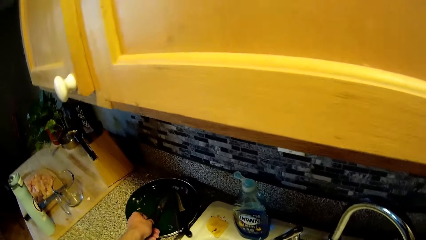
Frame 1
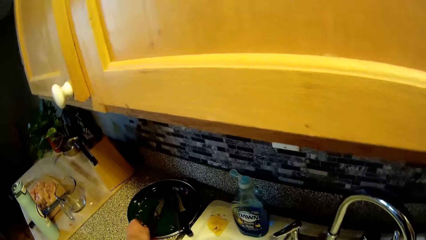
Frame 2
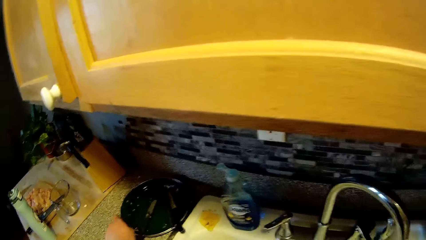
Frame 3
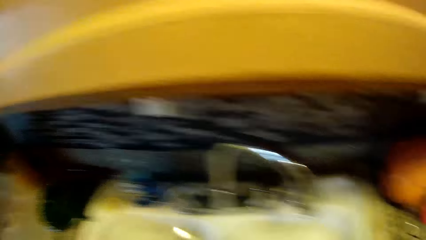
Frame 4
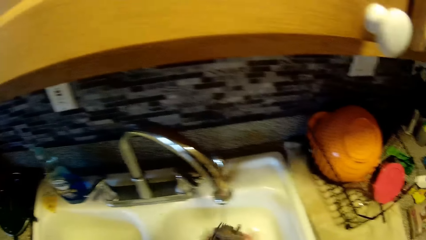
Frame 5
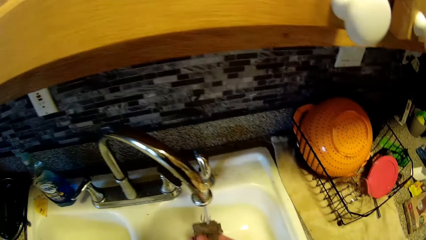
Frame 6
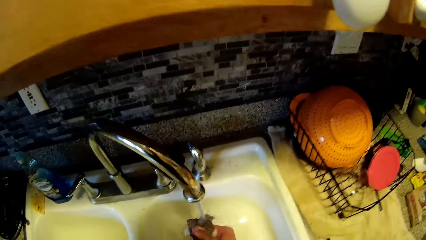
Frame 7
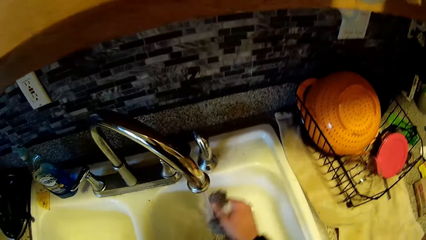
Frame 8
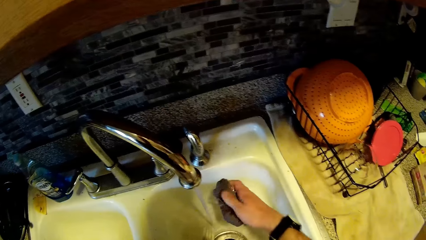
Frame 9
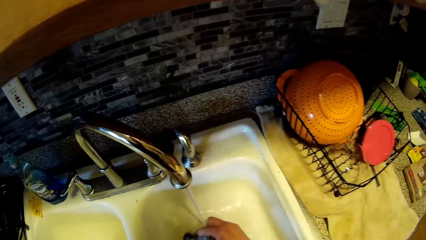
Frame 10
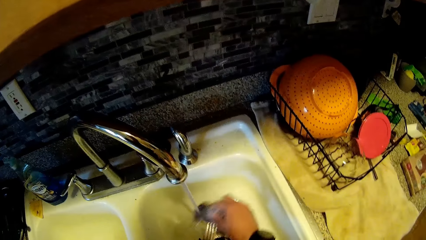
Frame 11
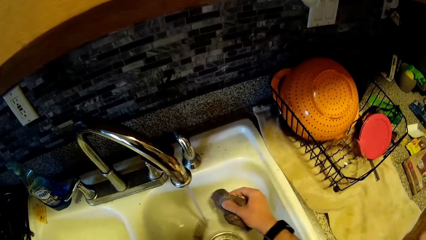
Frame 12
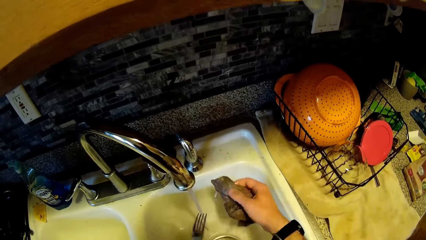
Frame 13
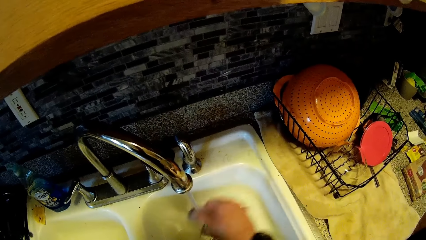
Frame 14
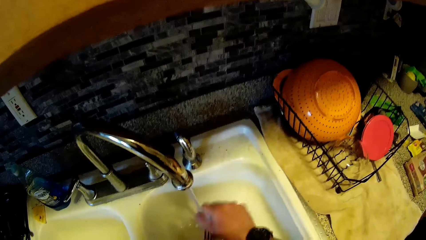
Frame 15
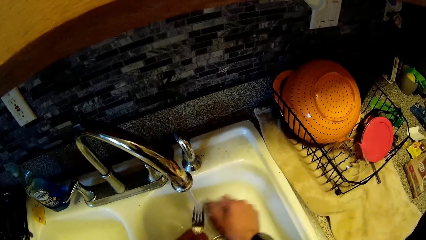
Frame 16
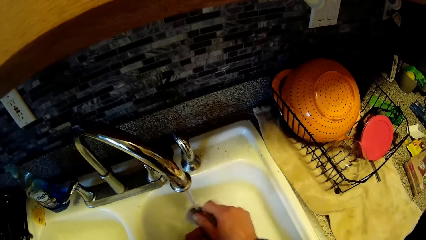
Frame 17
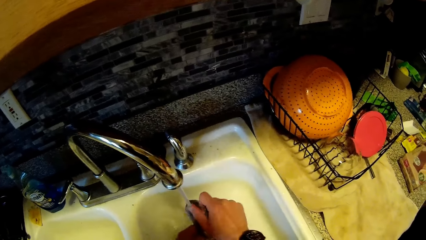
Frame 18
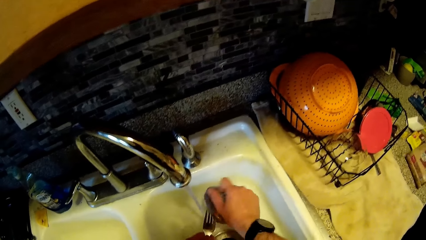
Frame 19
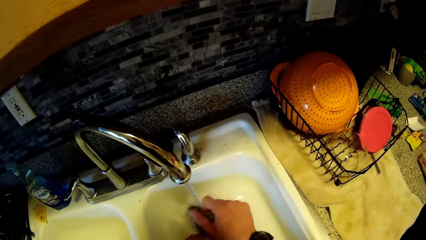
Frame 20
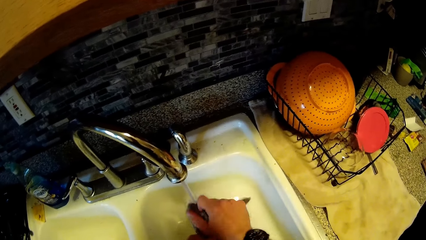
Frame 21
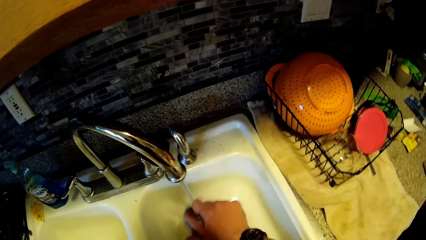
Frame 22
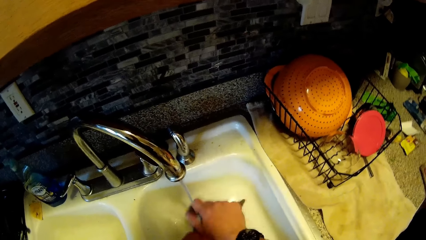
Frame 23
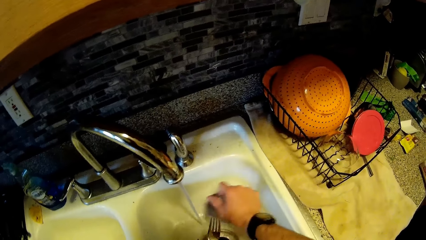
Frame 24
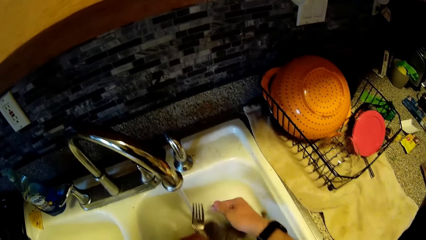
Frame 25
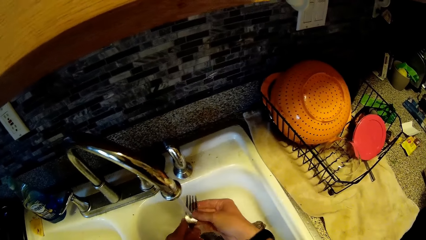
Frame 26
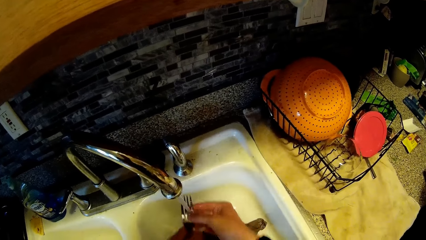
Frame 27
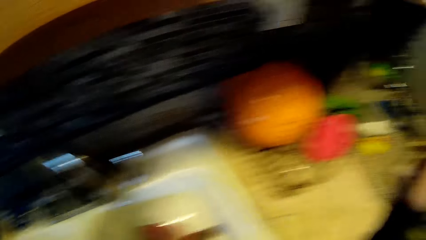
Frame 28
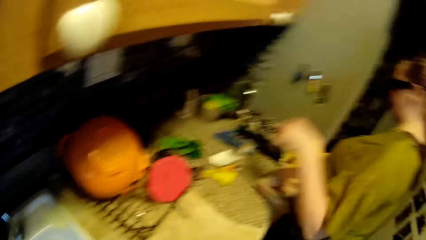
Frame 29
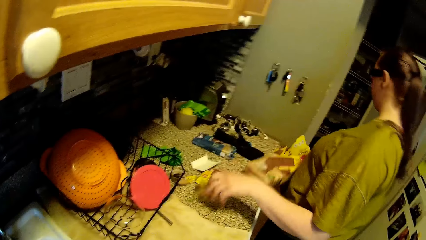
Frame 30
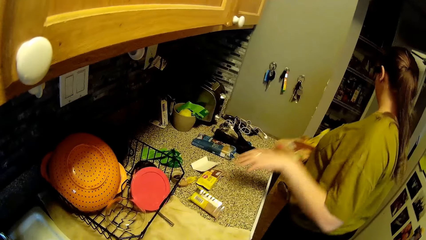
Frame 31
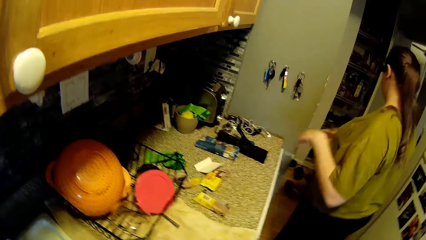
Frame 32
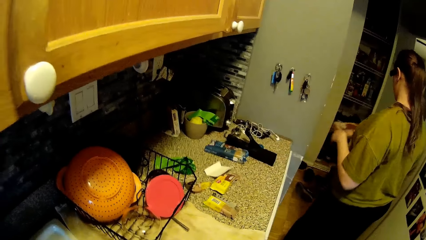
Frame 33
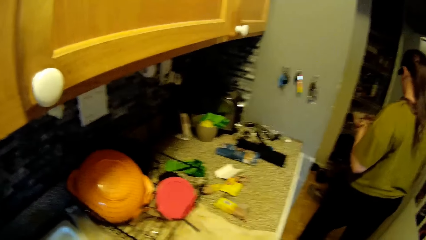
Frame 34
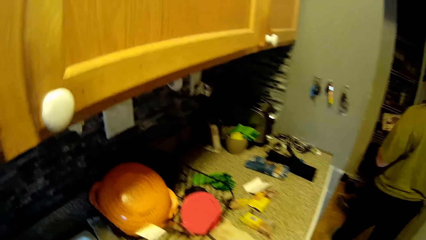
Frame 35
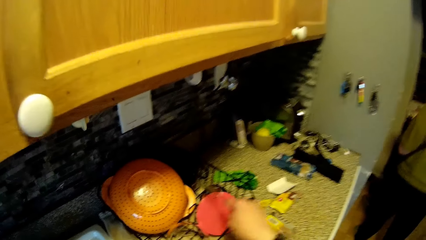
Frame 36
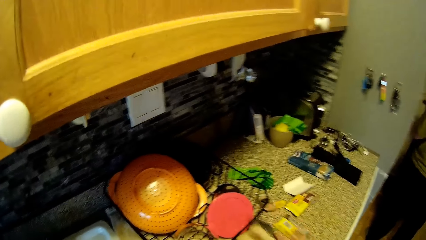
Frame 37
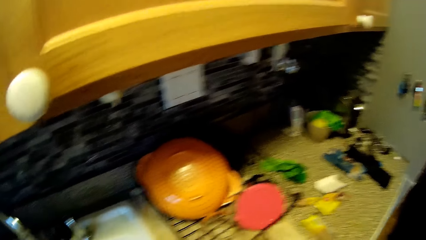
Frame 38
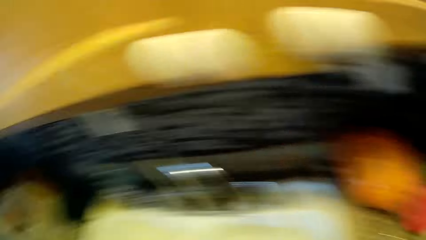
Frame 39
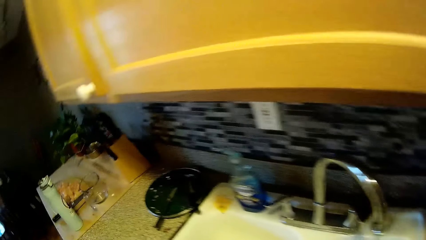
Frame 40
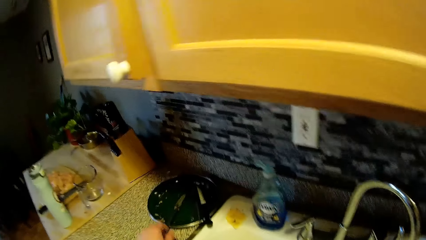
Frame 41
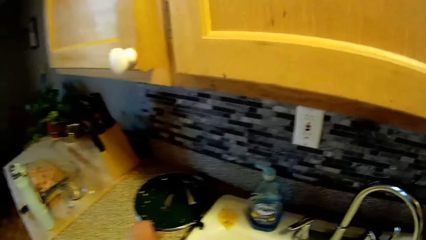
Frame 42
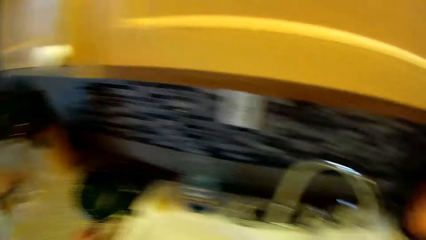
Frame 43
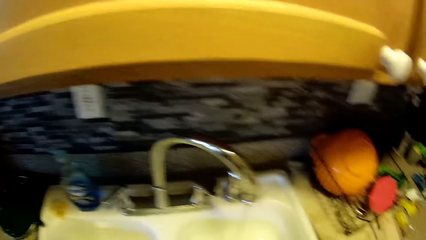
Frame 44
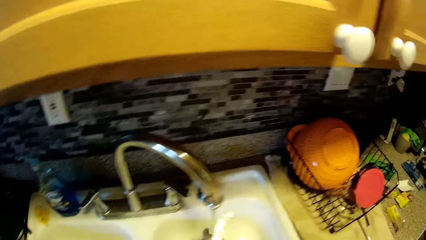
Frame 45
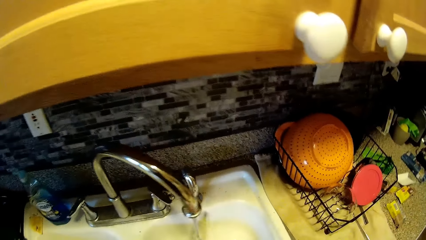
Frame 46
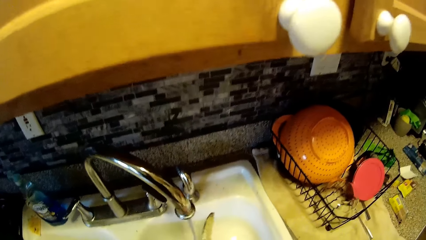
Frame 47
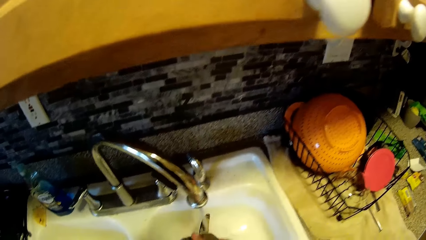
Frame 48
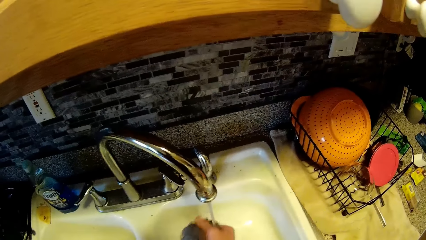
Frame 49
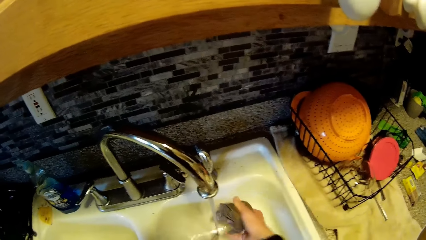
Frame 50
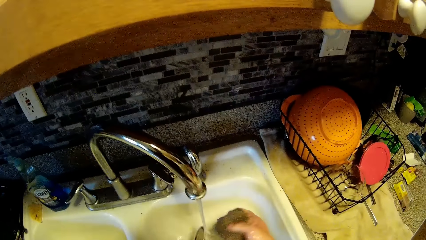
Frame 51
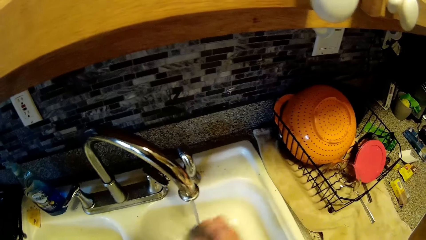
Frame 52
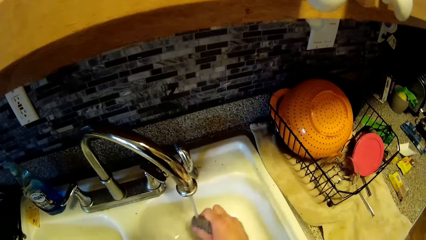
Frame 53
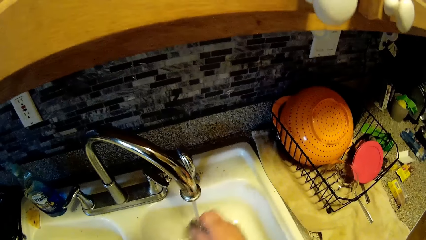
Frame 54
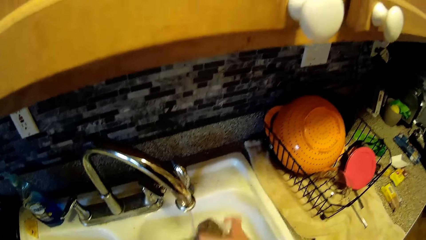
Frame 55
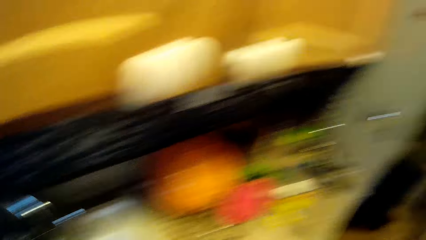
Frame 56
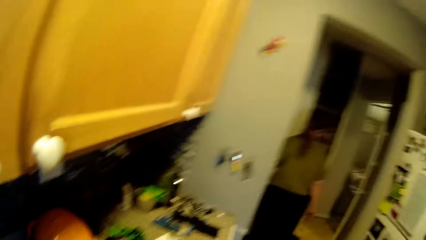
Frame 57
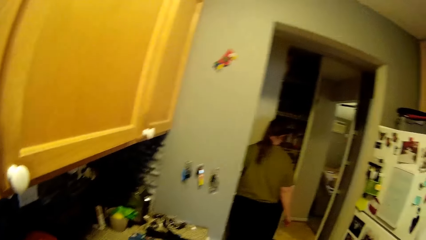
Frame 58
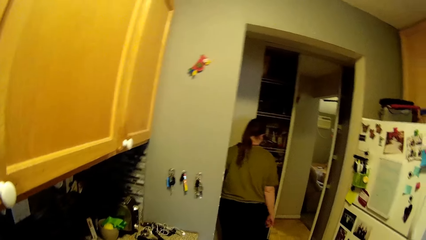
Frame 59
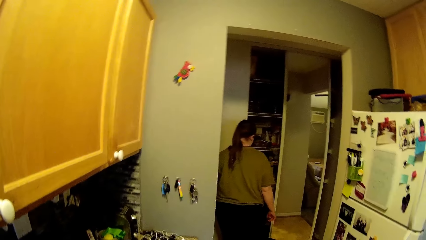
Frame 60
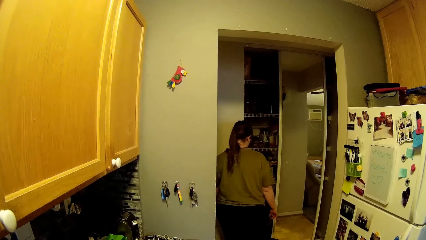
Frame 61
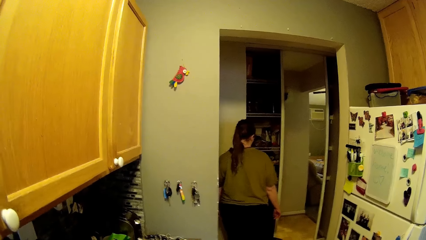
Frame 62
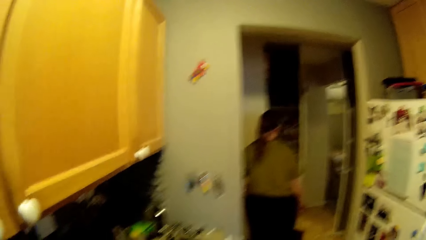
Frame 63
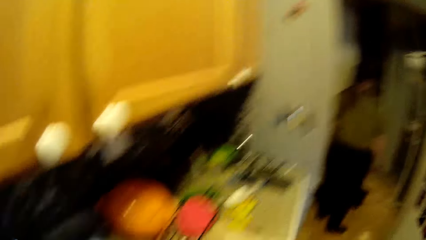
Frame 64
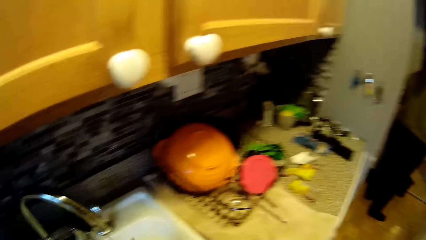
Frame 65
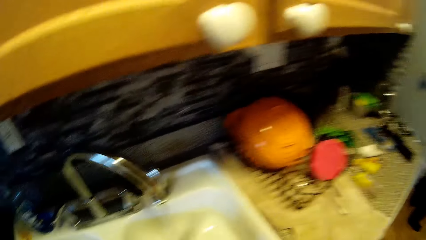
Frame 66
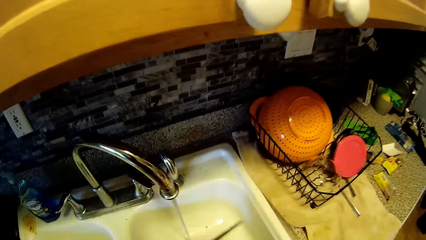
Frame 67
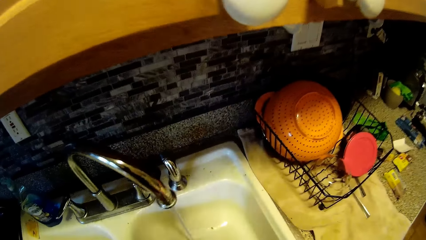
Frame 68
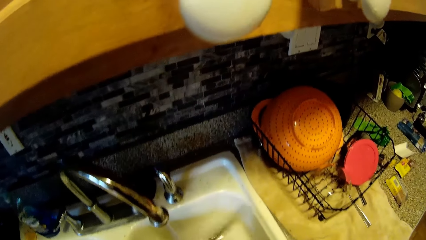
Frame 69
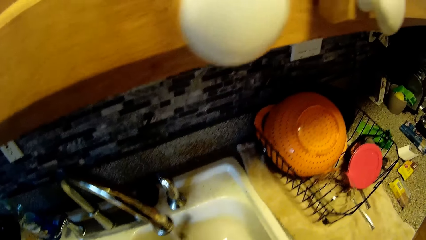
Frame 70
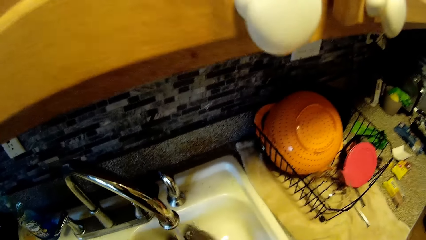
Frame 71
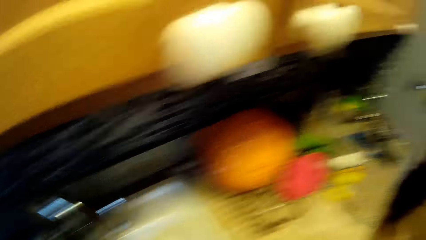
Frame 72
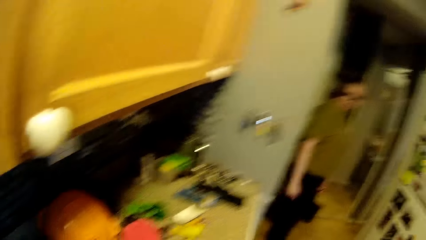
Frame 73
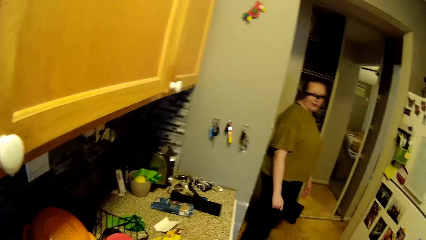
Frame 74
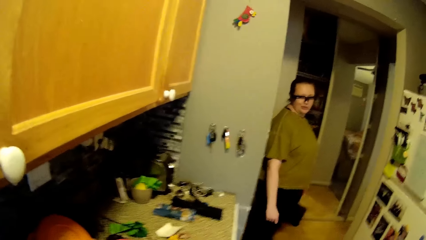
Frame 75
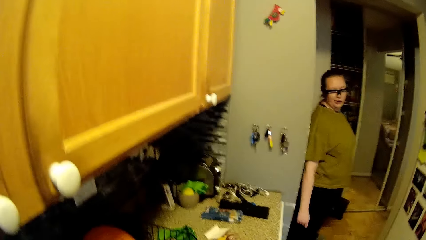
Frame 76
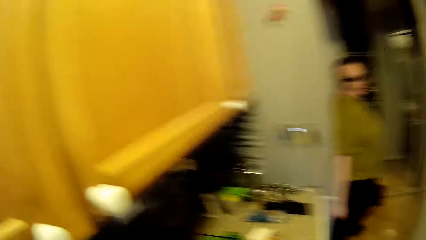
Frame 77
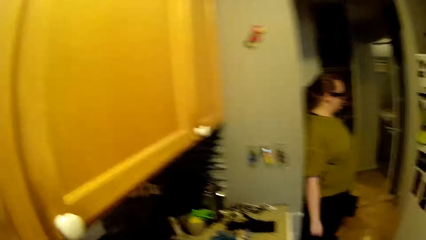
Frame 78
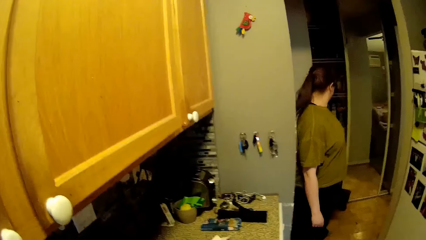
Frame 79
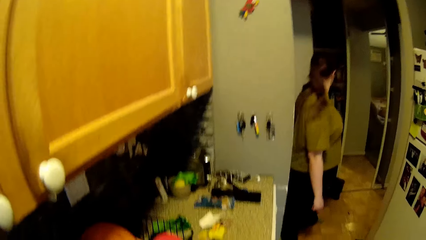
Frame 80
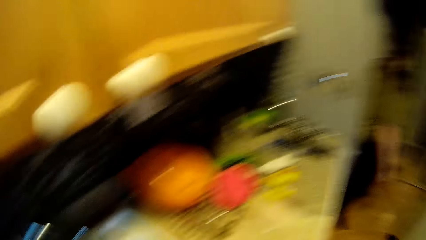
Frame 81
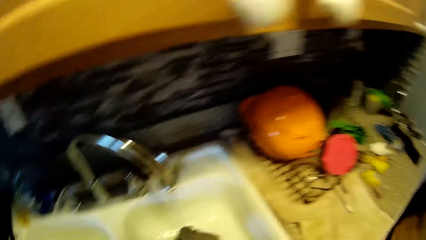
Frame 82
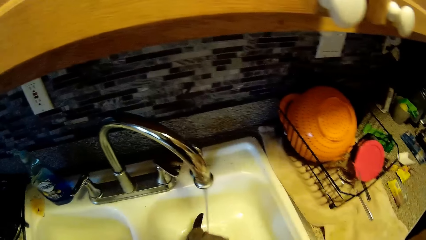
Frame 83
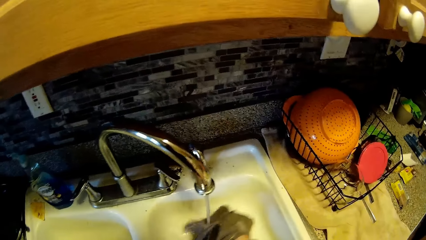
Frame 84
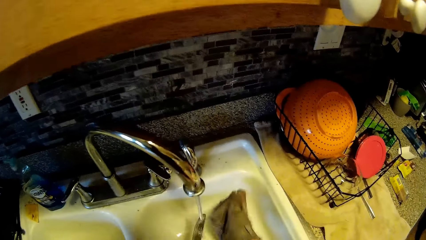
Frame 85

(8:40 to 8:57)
The camera wearer picks a fork from a plate on the countertop with his left hand. He washes the fork with the cloth in his right hand. He drops the cloth in his right hand into the sink. He rinses the fork with water from the tap. The woman places a packaged food in her left hand on the countertop. The camera wearer places the fork in his right hand on the countertop. He picks a knife from the plate on the countertop with his left hand. He washes the knife with the cloth in his right hand. He converses with the woman.
